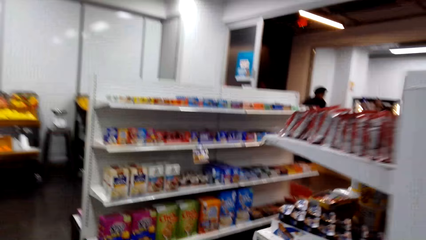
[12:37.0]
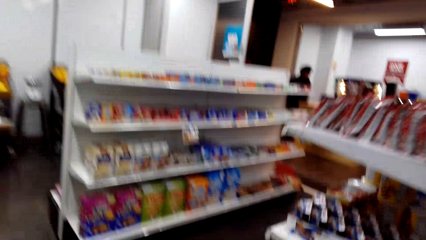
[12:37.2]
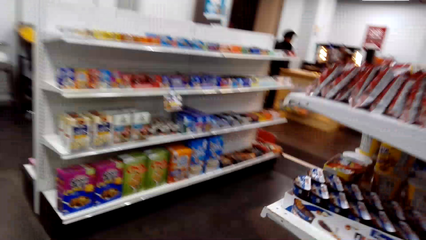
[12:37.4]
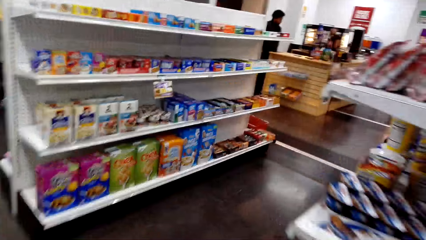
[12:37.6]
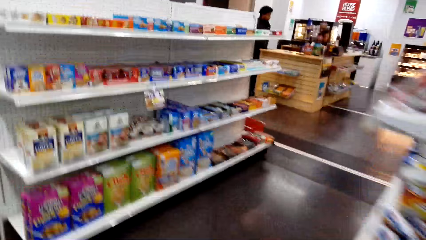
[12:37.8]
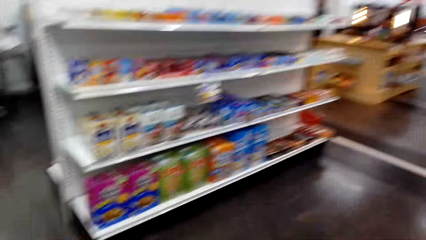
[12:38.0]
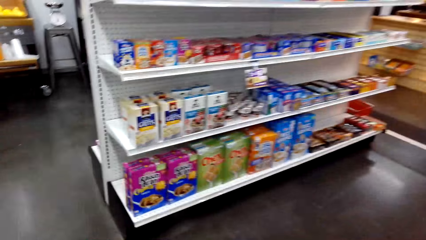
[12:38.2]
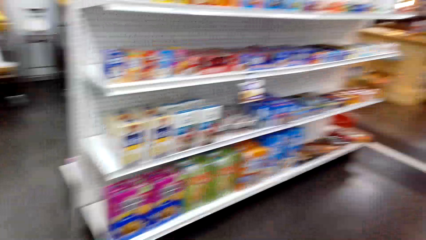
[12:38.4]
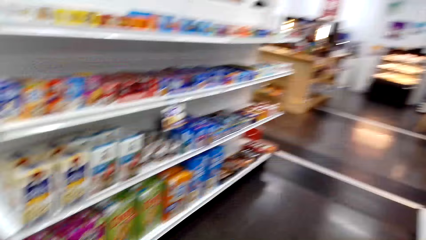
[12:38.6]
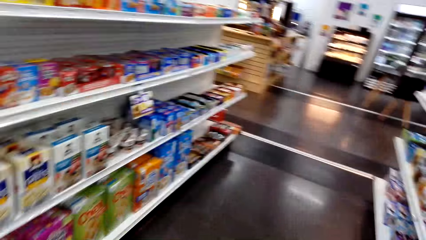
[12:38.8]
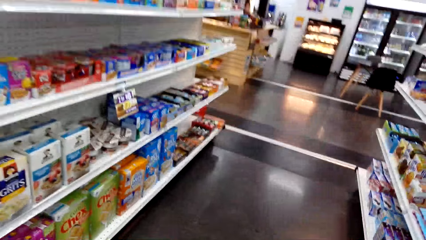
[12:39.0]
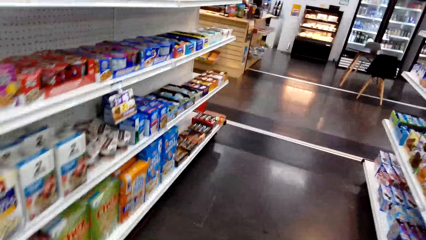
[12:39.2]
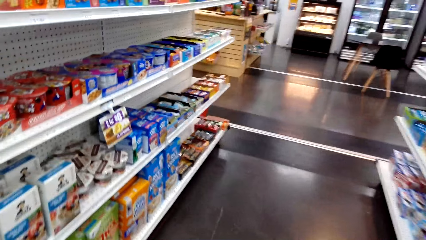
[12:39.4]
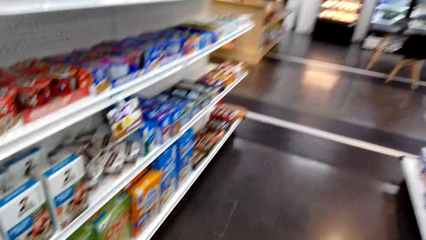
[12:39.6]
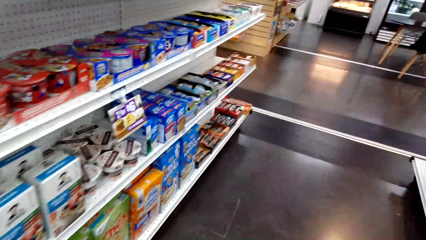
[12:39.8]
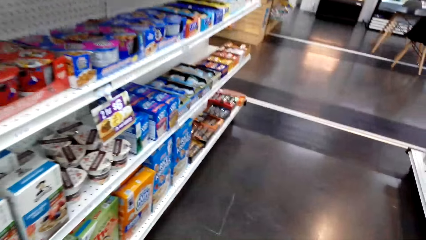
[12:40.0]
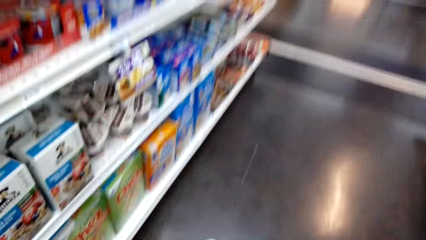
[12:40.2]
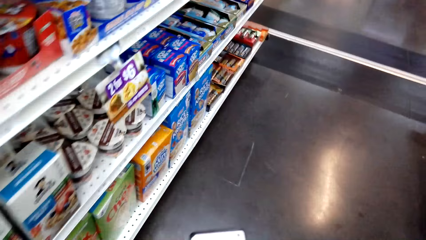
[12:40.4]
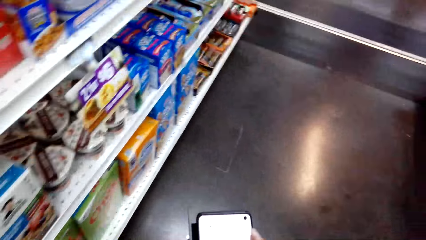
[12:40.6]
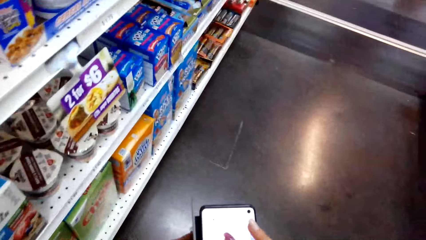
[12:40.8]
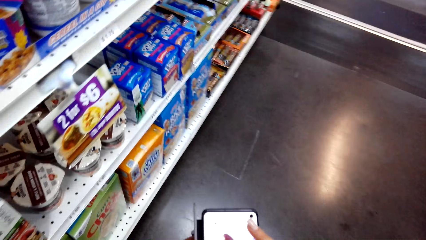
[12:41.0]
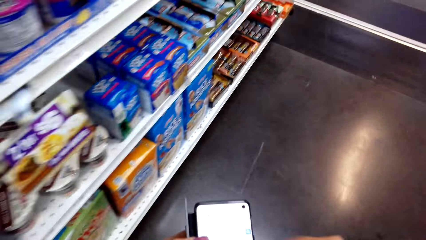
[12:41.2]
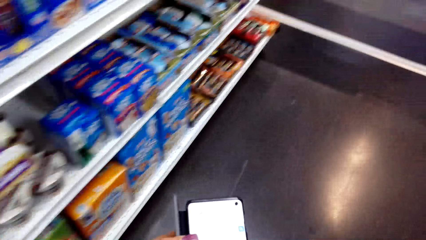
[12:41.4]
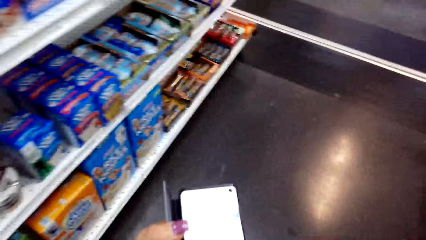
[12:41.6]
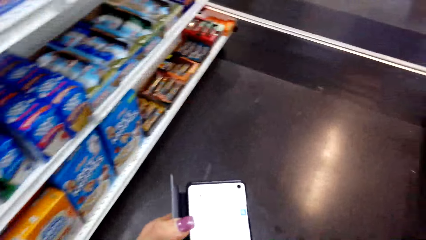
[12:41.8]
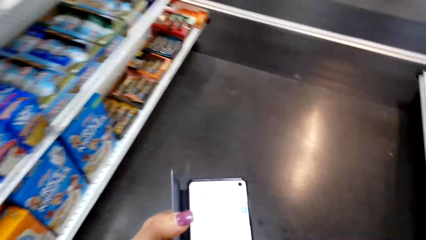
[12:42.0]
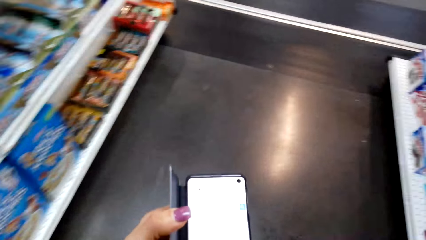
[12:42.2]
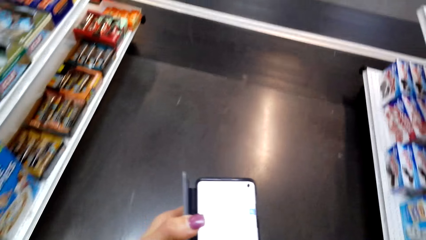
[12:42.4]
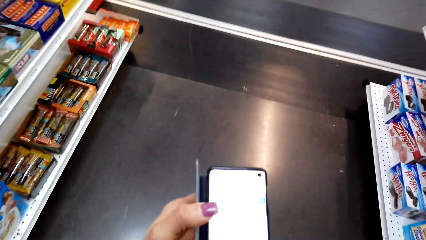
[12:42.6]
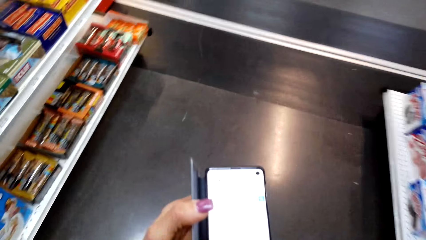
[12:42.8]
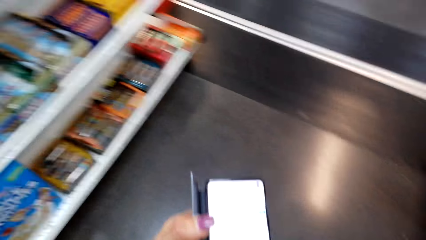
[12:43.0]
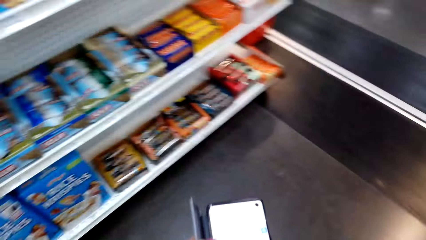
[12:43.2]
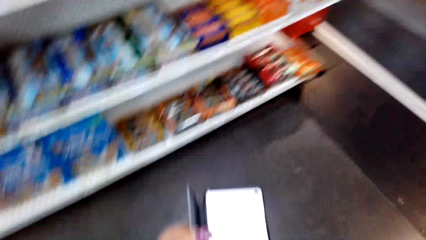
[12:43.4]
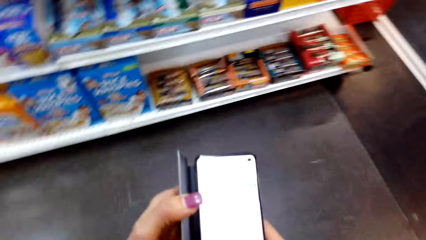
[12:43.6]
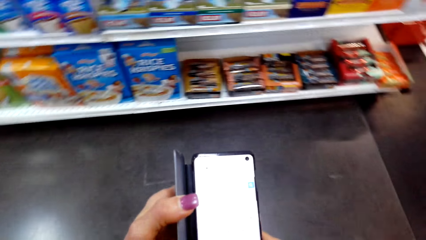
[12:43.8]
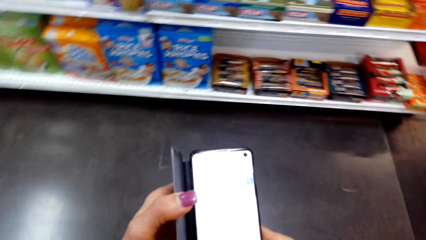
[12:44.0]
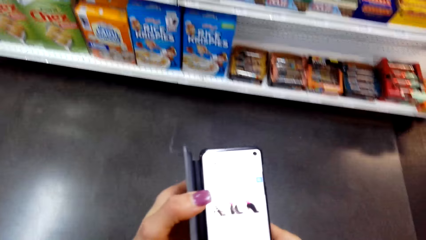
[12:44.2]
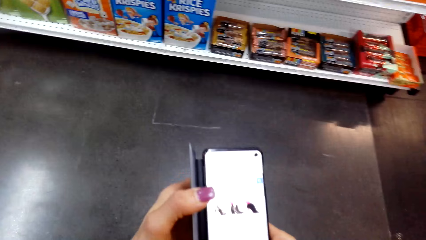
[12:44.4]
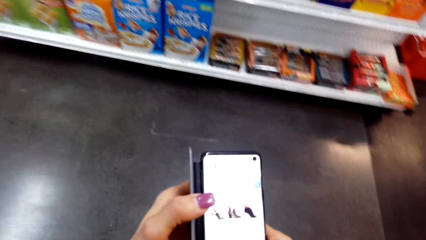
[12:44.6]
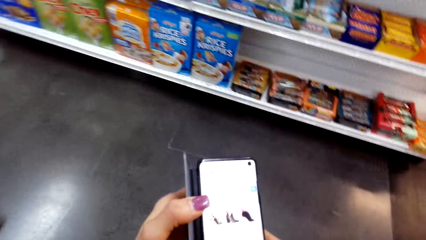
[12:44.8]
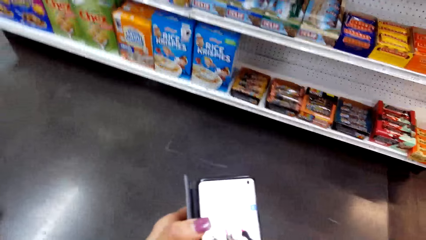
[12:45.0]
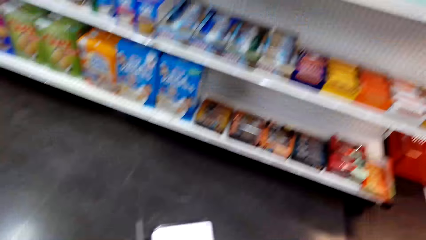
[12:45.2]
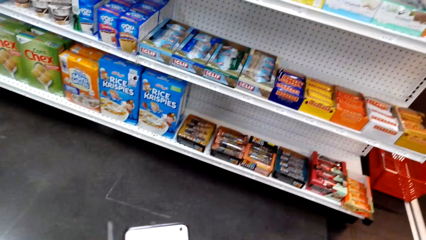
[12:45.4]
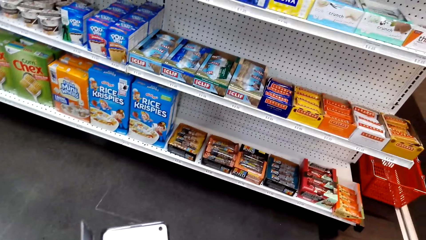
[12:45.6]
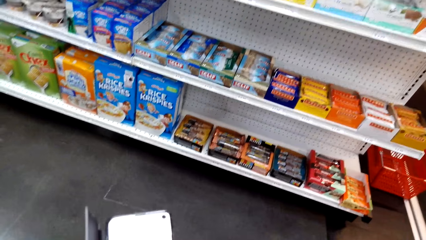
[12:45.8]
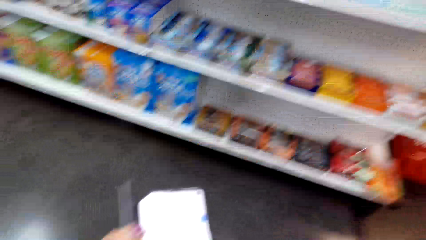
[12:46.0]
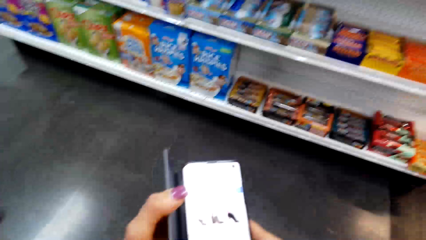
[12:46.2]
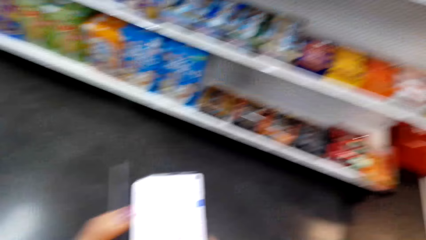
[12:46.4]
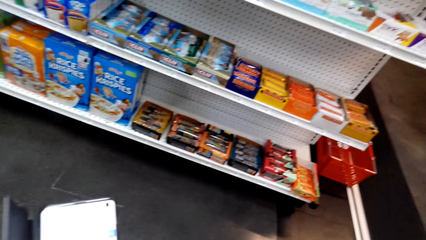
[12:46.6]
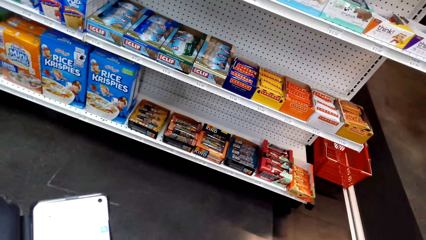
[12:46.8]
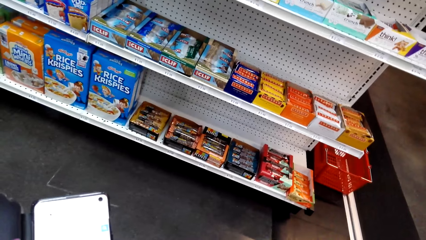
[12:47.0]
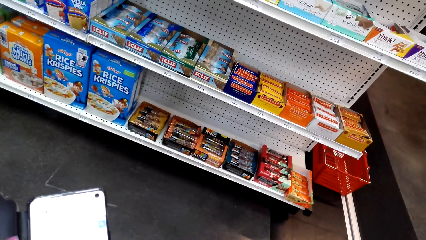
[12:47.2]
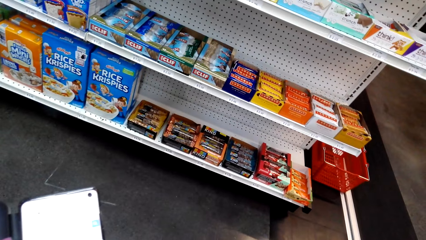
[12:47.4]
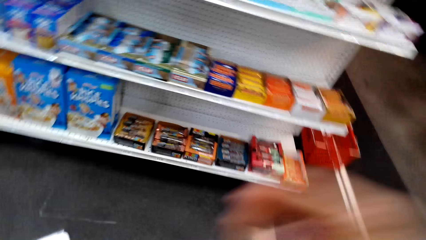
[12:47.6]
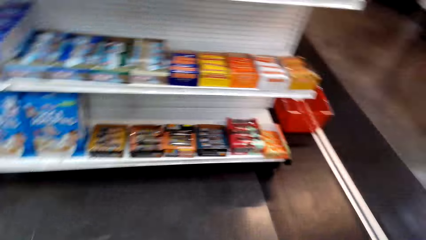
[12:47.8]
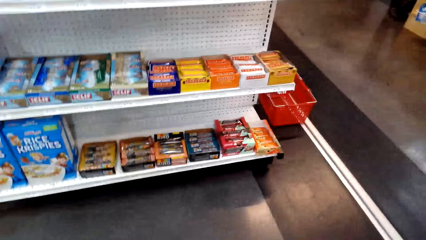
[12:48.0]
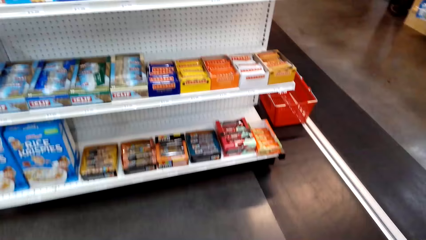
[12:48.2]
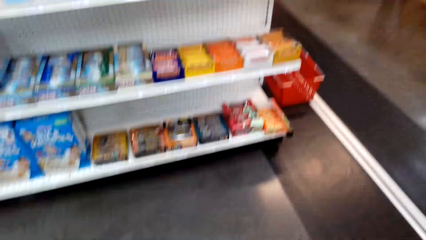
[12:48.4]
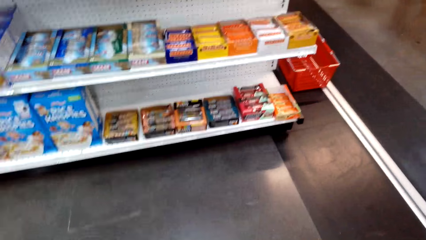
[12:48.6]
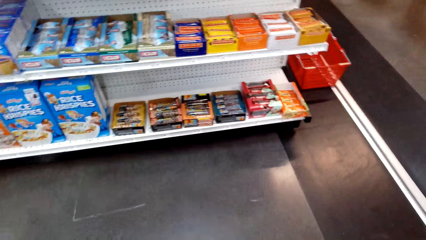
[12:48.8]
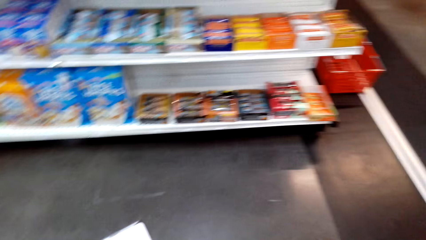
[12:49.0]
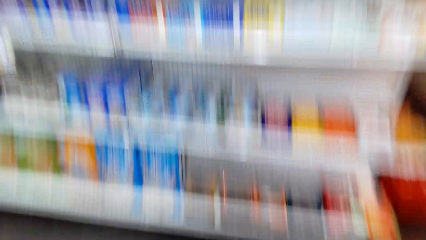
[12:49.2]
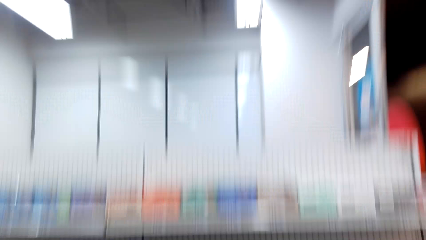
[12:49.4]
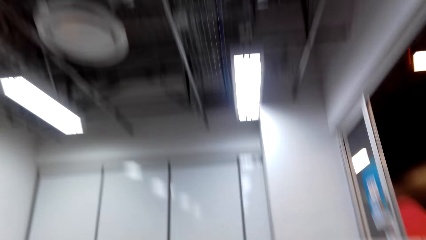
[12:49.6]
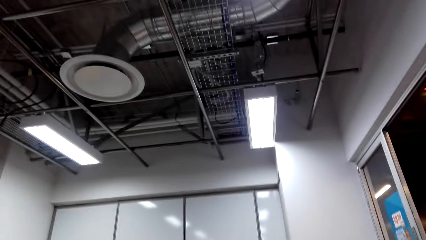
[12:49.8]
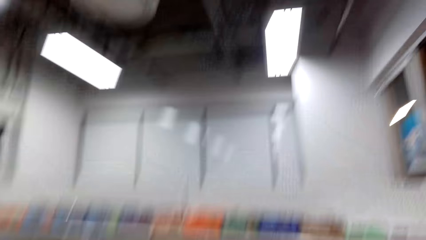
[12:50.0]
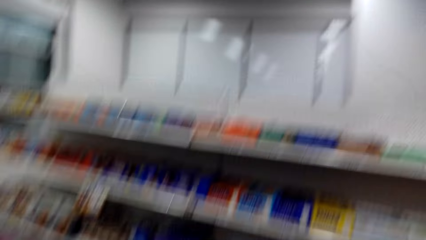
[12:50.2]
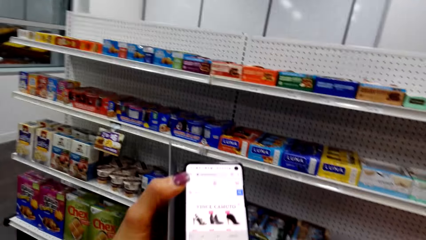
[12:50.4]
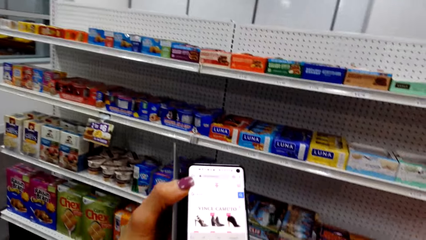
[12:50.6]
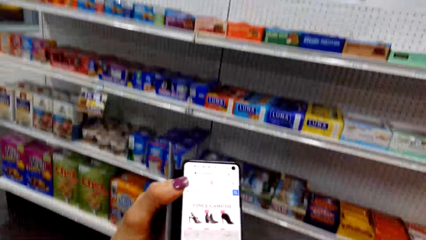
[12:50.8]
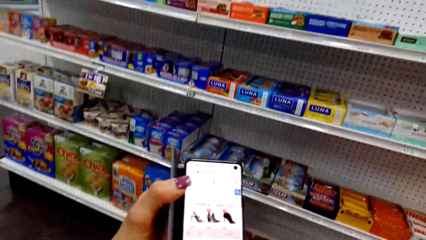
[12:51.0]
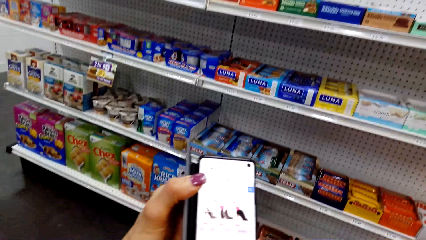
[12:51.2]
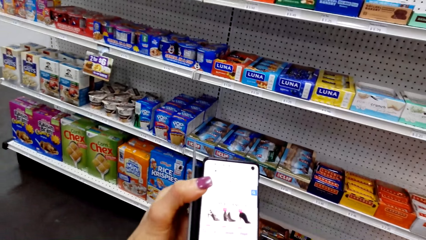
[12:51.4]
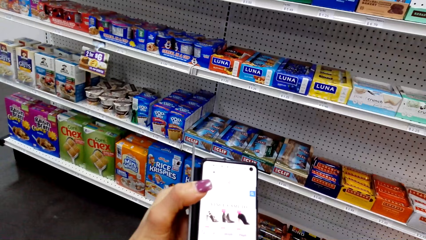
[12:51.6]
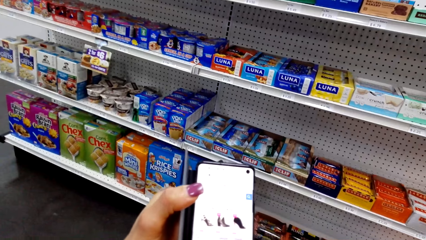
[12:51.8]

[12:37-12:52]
The camera wearer looks around. They operate the phone. They look around. They use the phone. They look around. They operate the phone.
